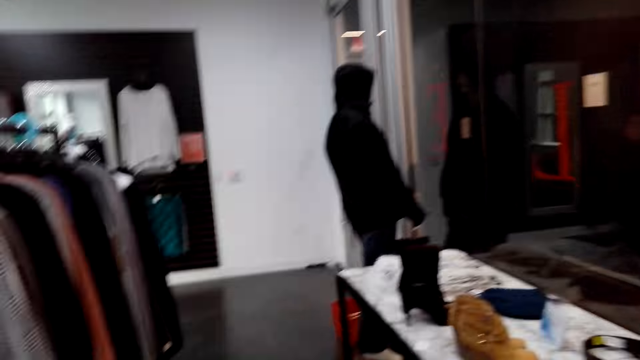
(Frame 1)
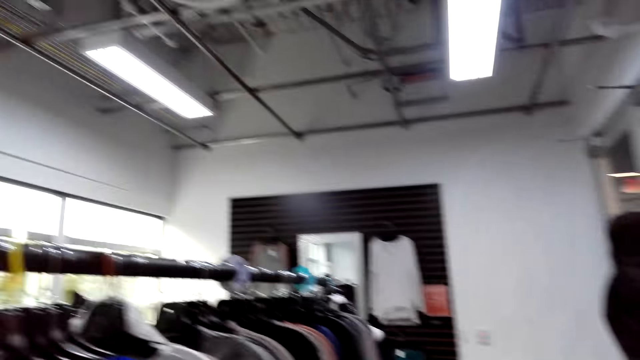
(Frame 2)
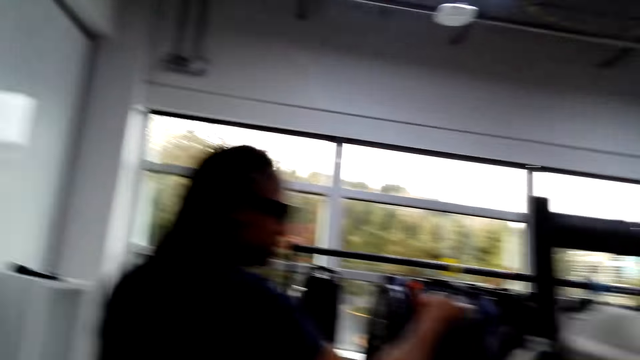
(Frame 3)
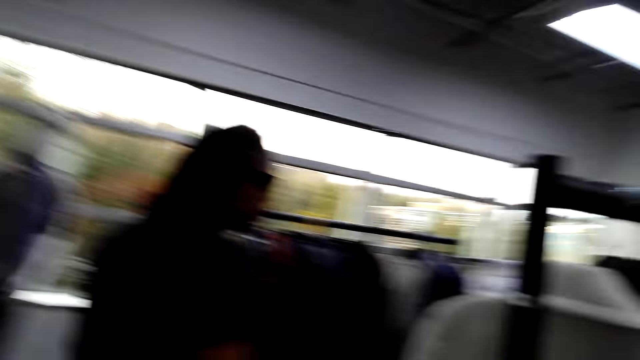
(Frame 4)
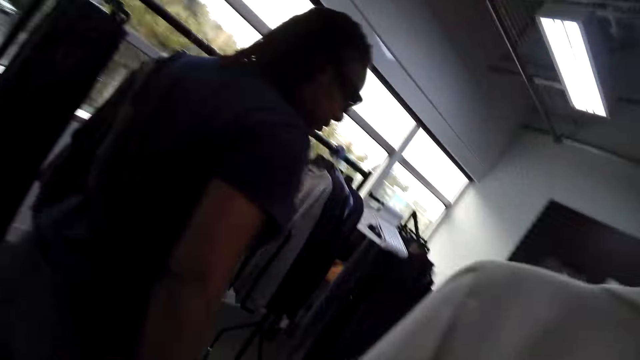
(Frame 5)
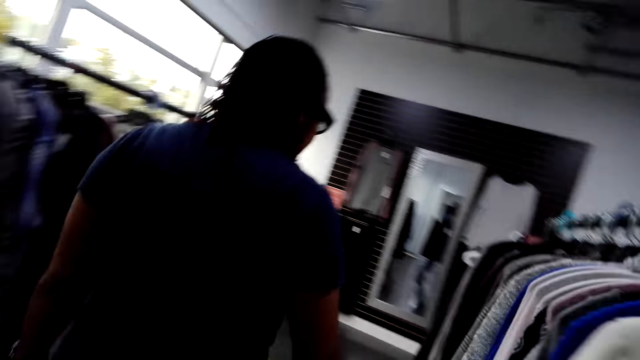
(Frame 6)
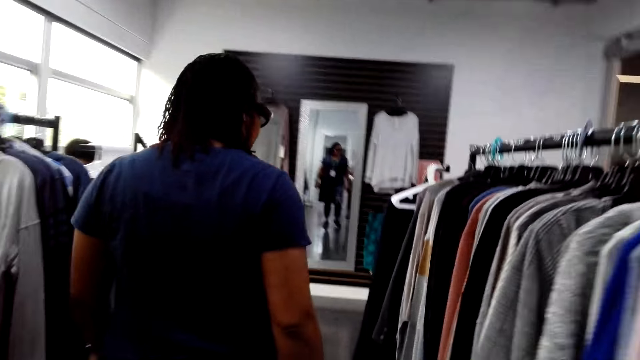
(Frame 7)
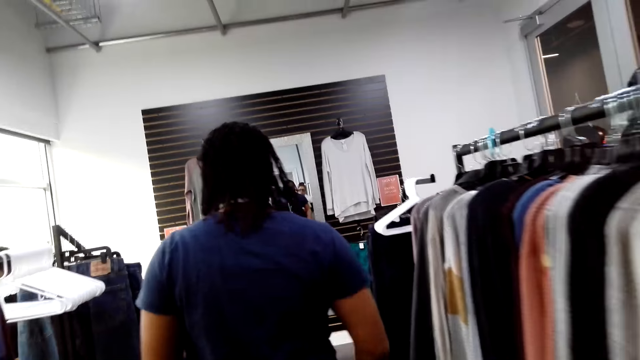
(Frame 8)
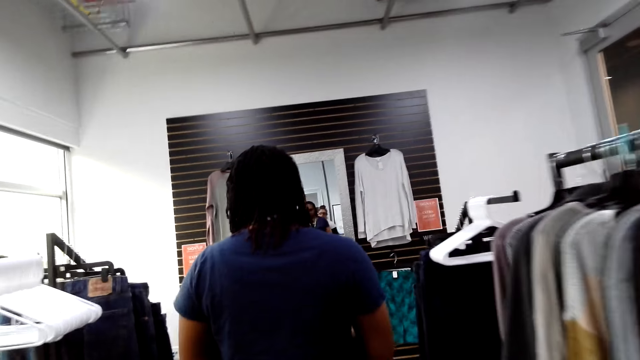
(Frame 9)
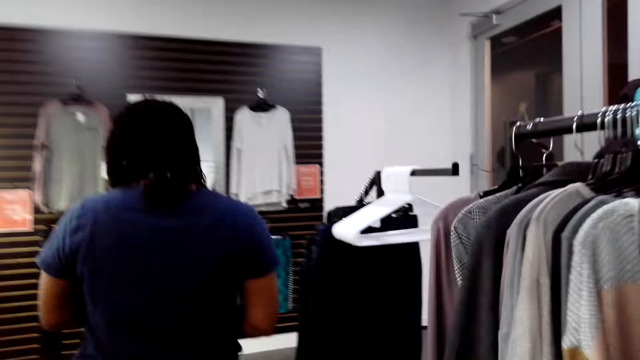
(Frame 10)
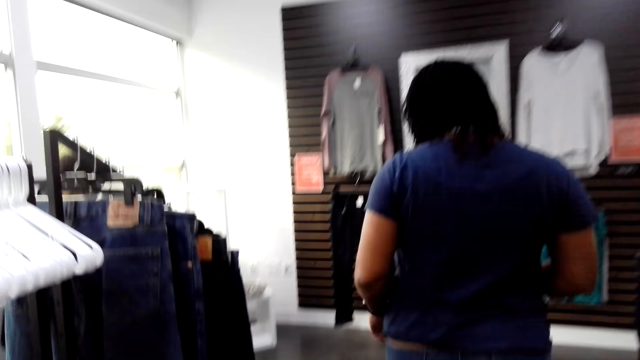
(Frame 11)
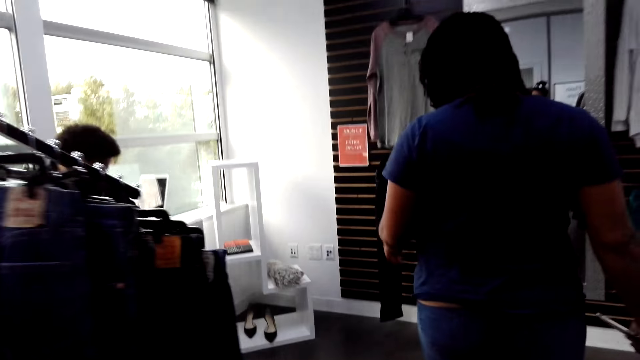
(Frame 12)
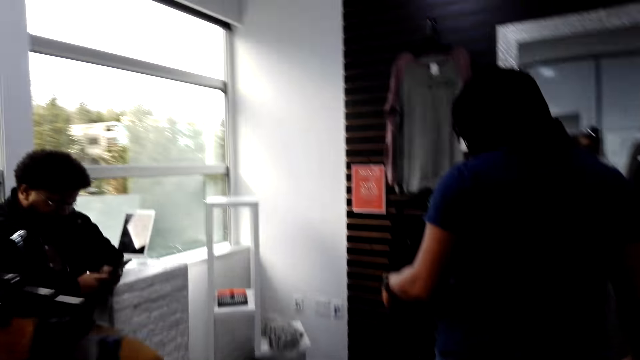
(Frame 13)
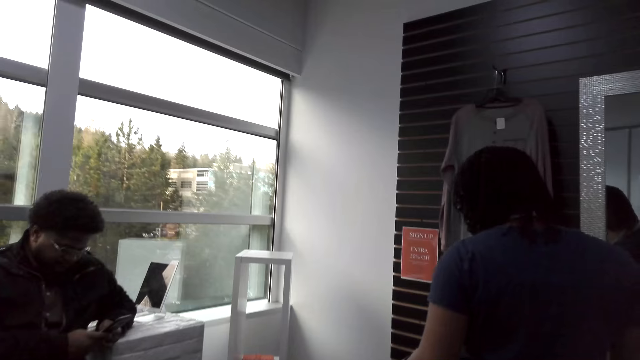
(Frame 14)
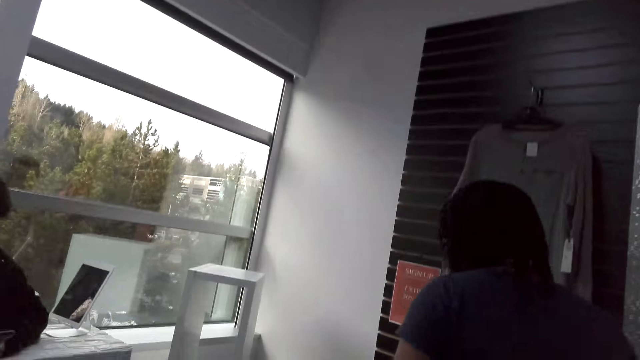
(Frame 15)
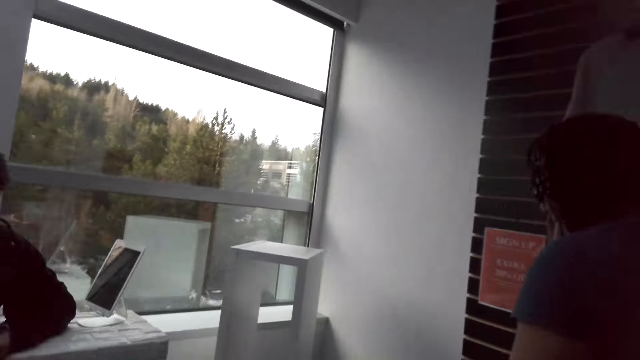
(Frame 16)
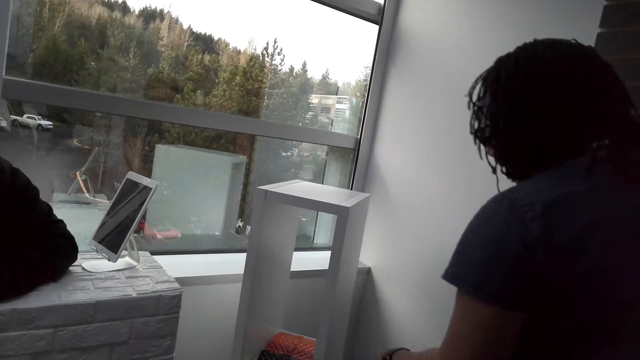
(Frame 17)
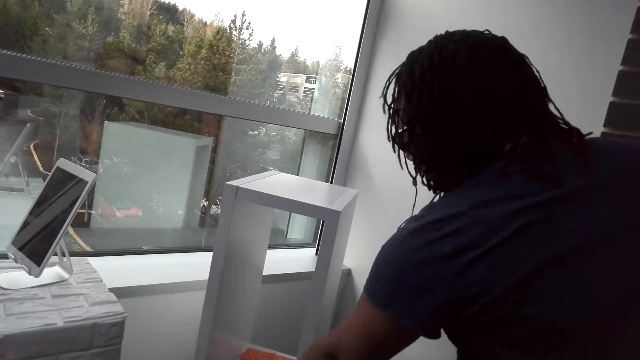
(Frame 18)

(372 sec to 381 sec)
A woman walks in front of the camera wearer.

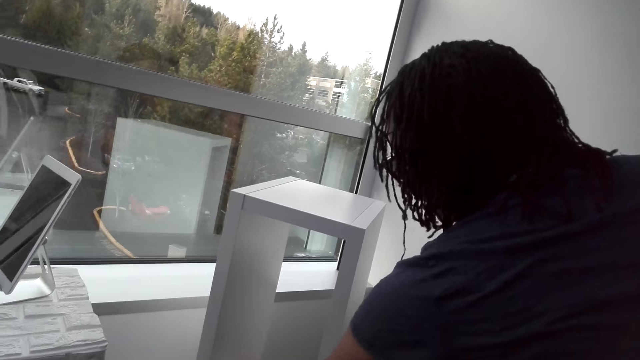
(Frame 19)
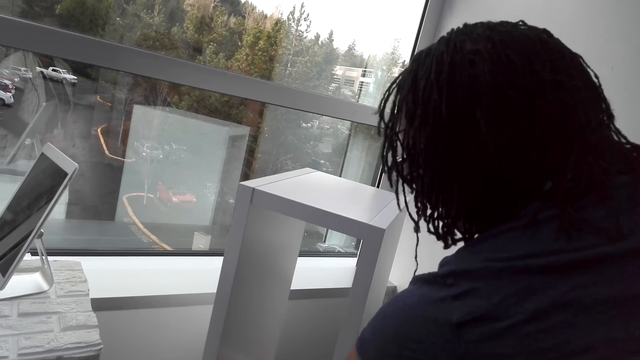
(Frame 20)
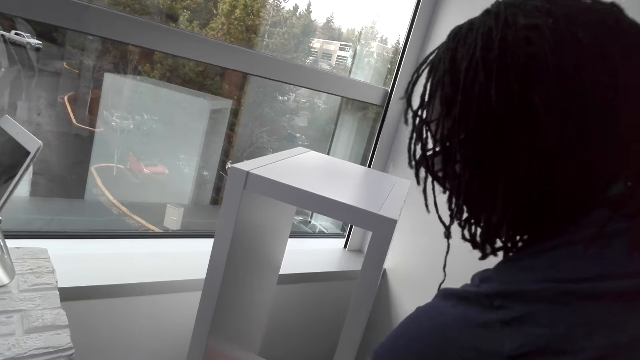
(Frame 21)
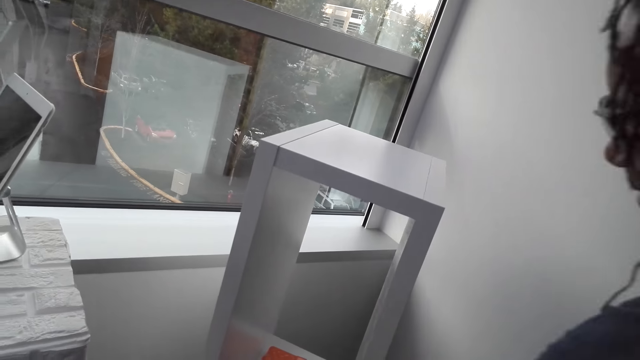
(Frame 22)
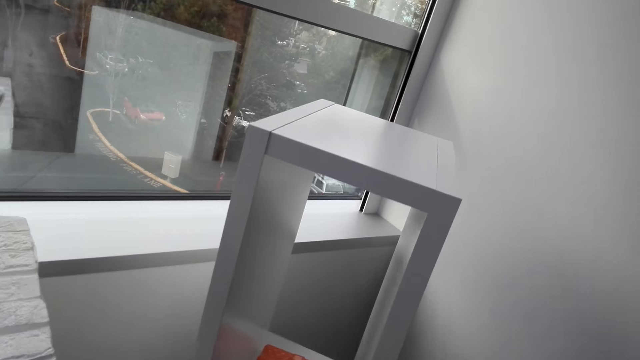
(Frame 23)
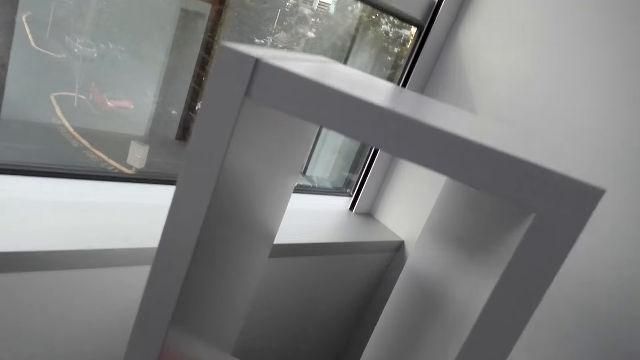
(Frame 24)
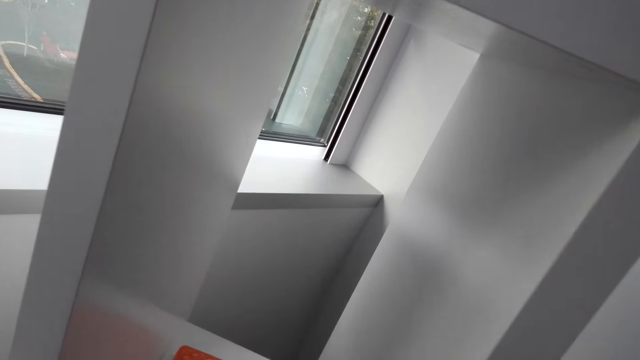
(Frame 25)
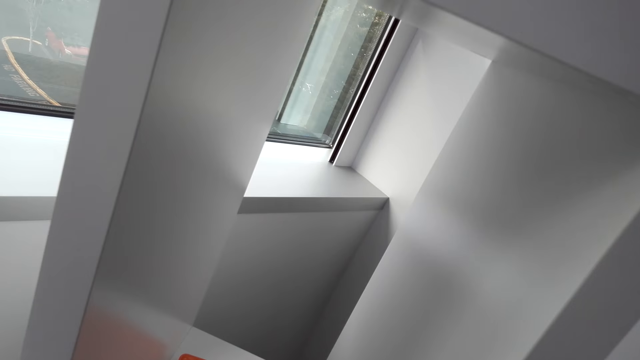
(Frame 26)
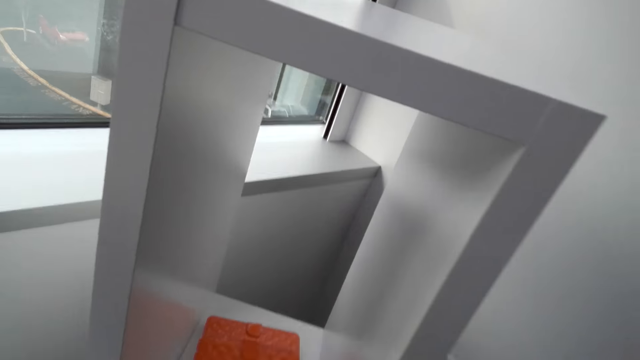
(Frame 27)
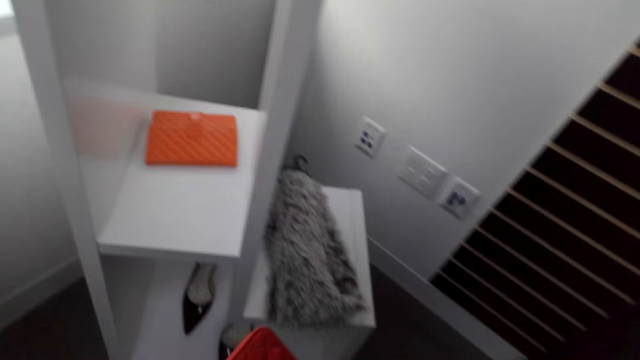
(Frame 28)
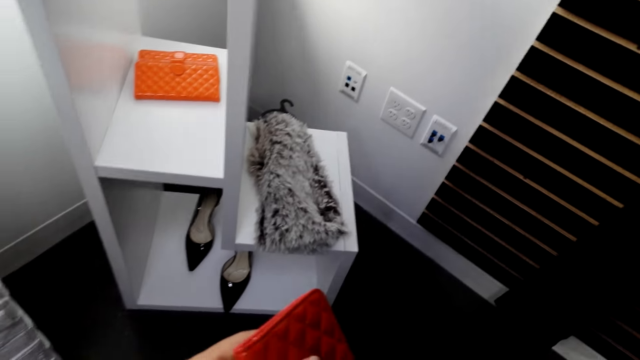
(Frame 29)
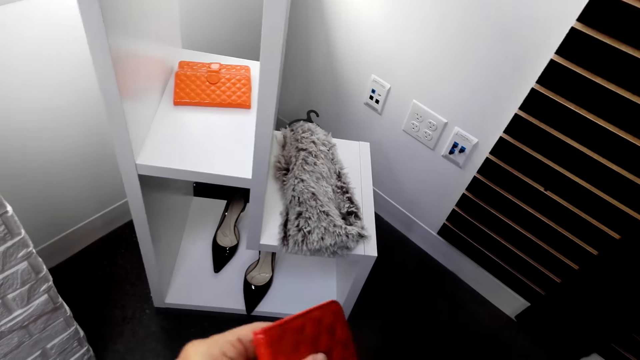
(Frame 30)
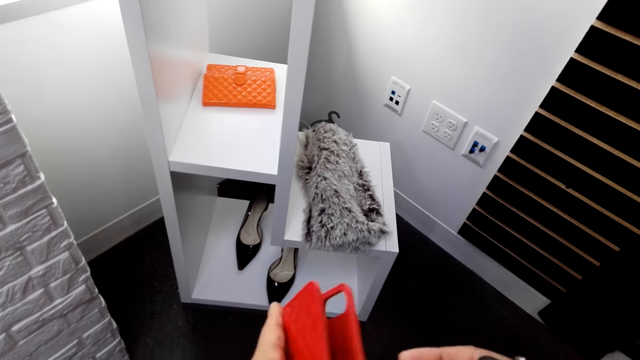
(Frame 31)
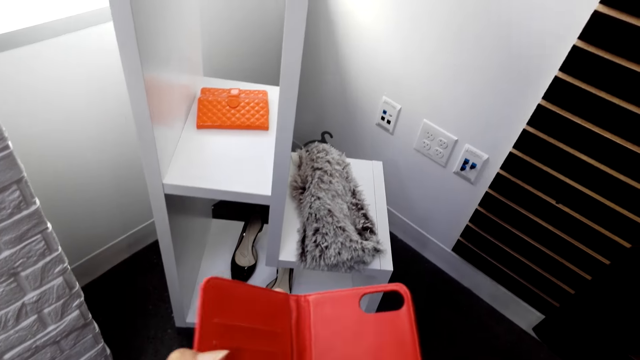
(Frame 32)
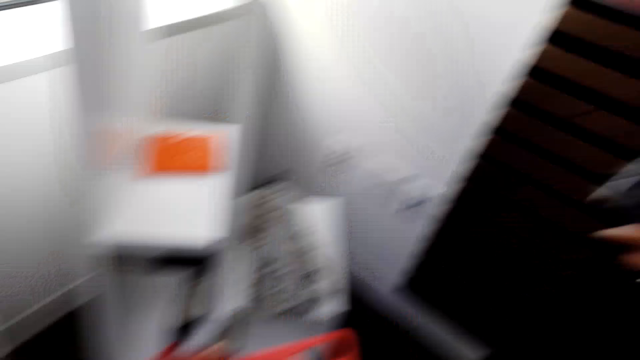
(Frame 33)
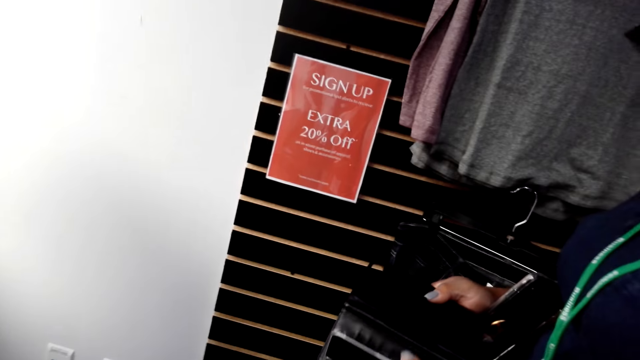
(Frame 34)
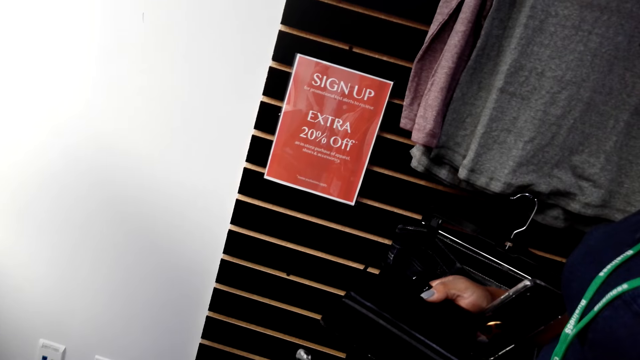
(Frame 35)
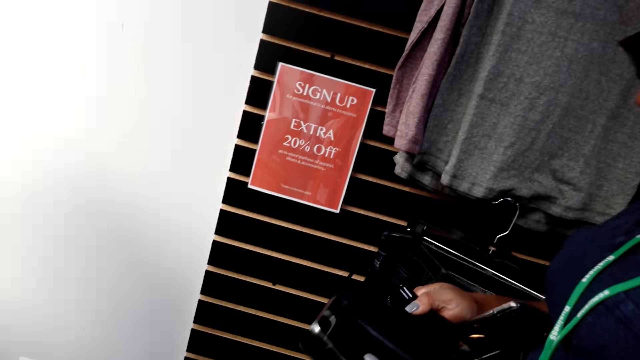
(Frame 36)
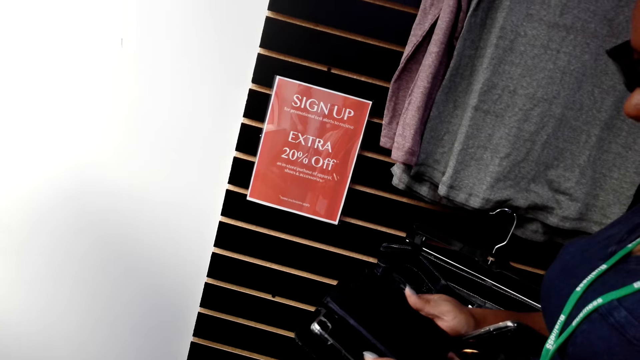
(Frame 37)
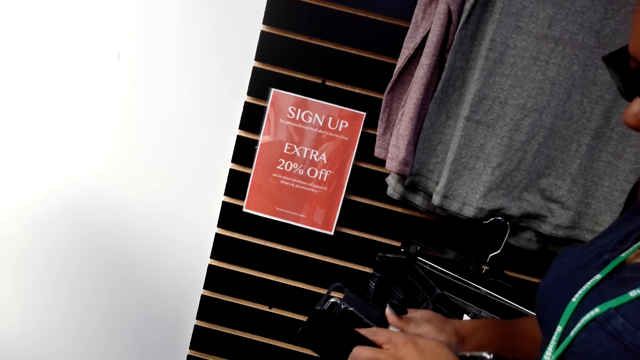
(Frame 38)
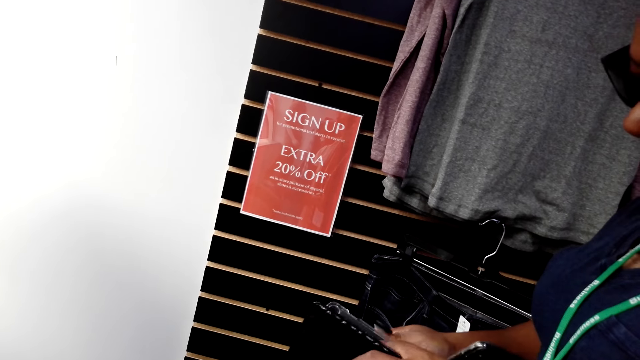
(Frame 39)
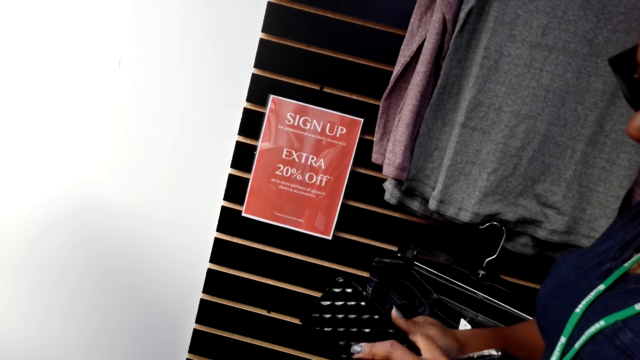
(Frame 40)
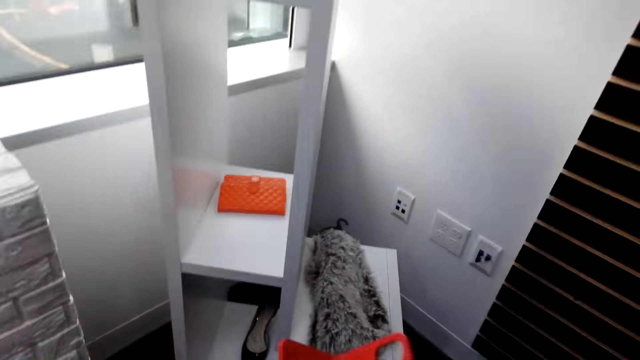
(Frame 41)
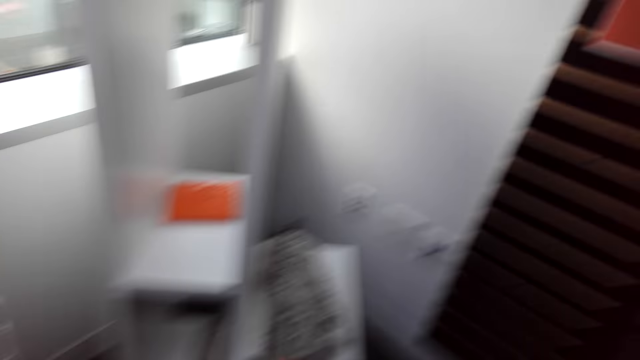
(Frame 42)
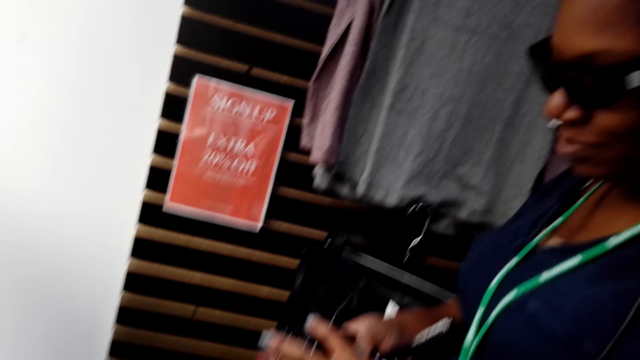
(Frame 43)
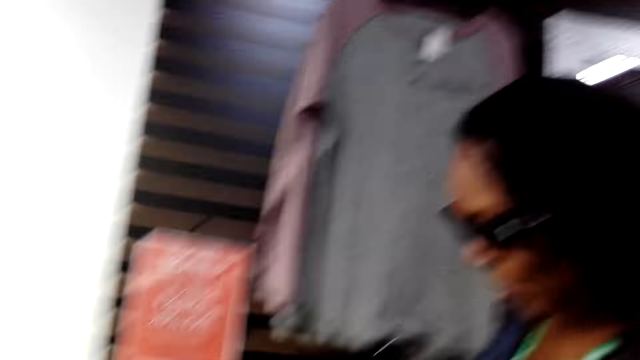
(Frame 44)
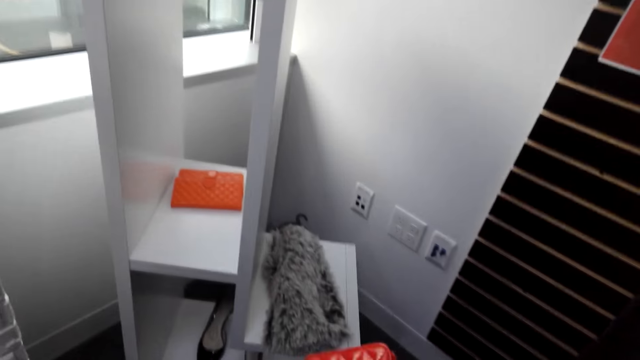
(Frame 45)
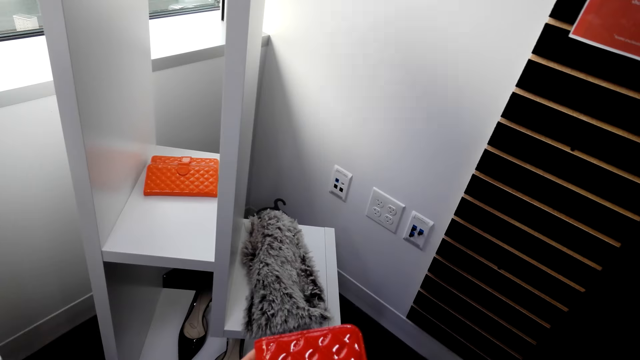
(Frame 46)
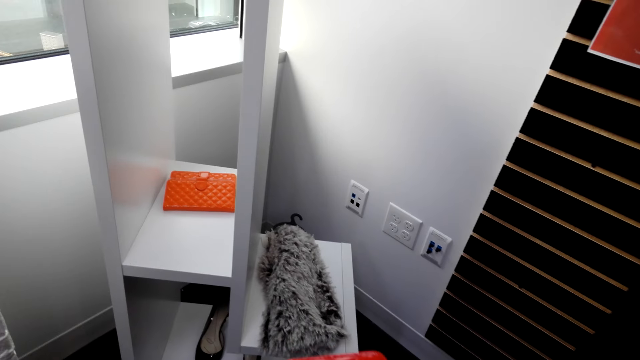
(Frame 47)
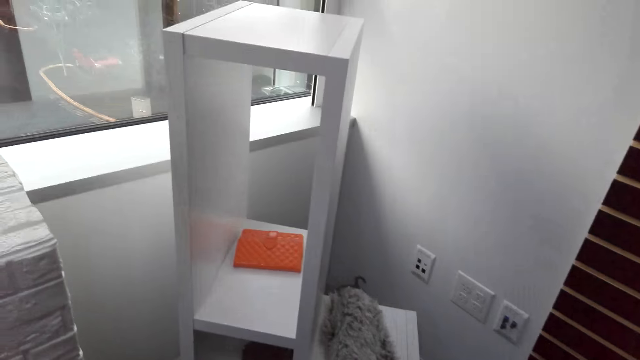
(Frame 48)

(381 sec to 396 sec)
The camera wearer picks up a purse. They open the purse. A woman opens the purse. She looks at her phone and closes the purse. The camera wearer closes the purse.
